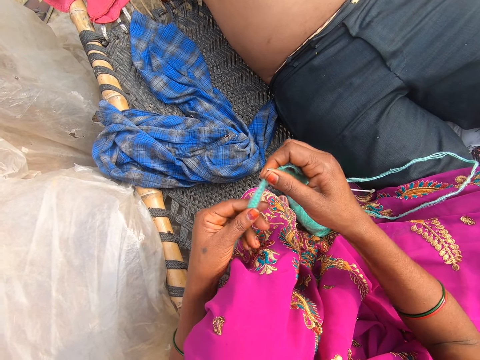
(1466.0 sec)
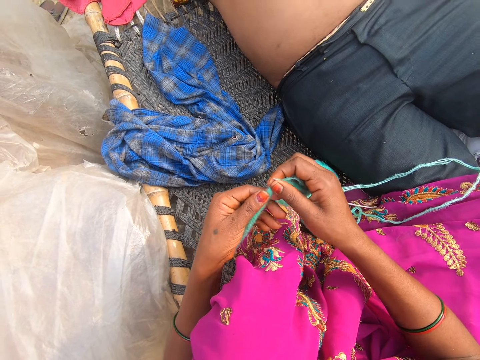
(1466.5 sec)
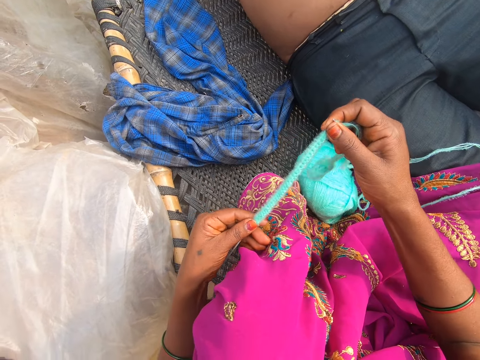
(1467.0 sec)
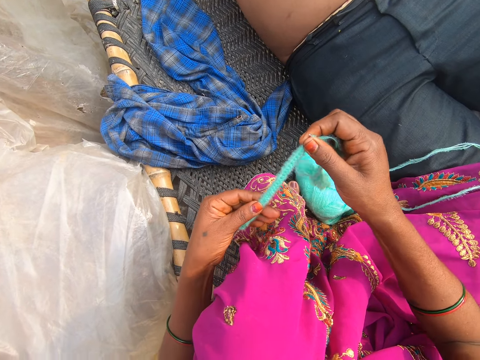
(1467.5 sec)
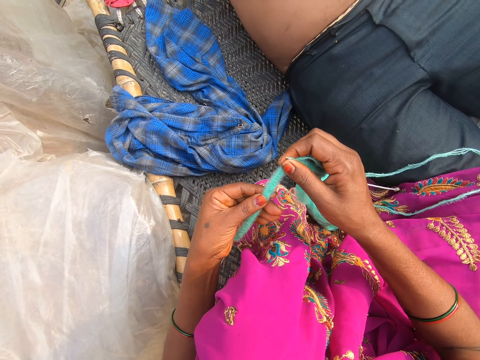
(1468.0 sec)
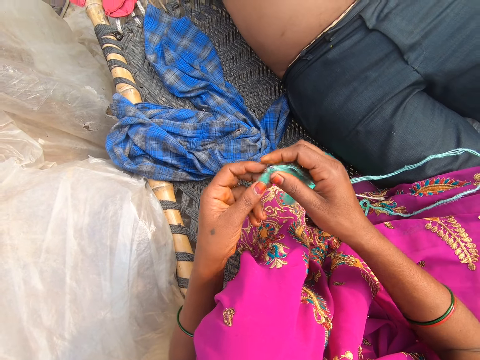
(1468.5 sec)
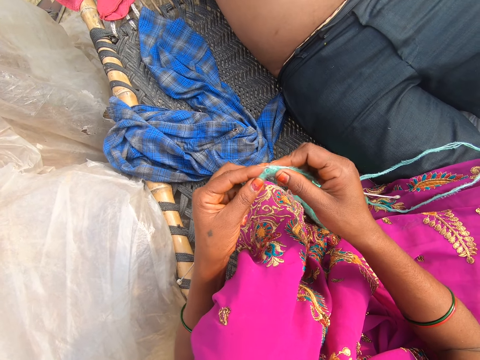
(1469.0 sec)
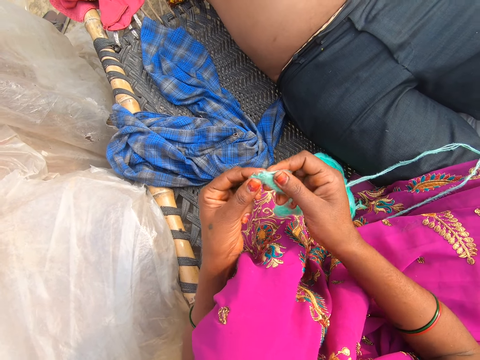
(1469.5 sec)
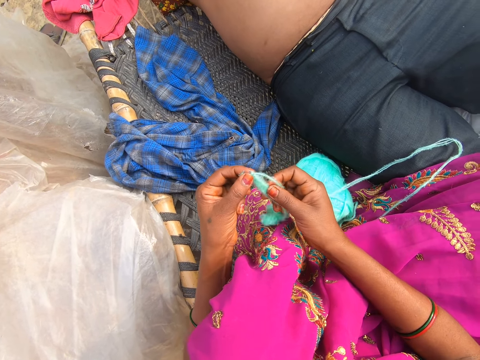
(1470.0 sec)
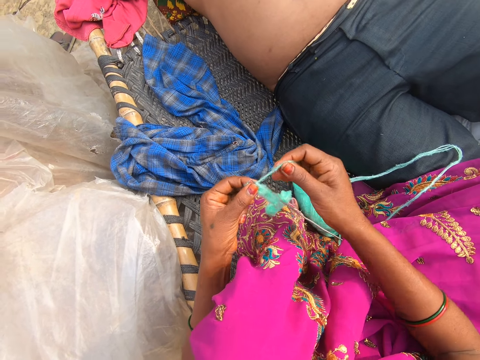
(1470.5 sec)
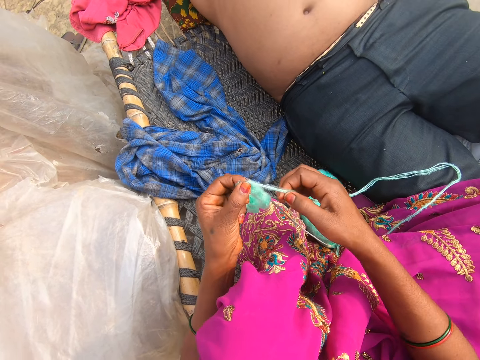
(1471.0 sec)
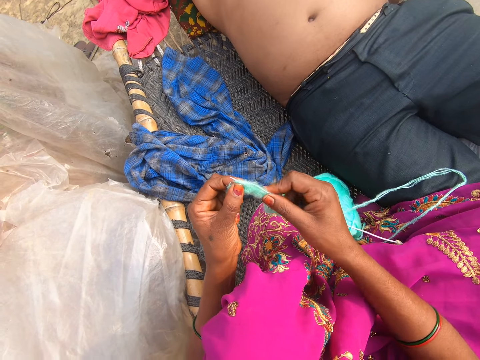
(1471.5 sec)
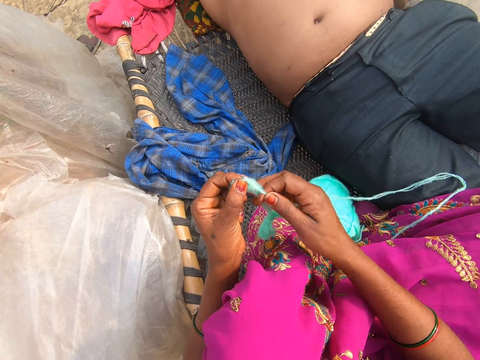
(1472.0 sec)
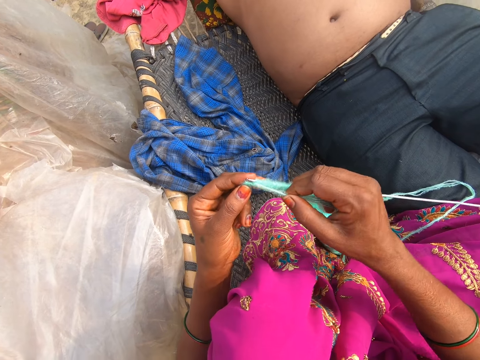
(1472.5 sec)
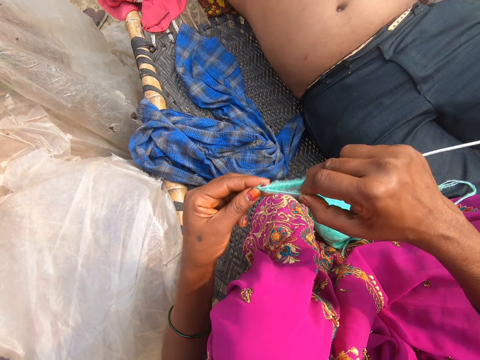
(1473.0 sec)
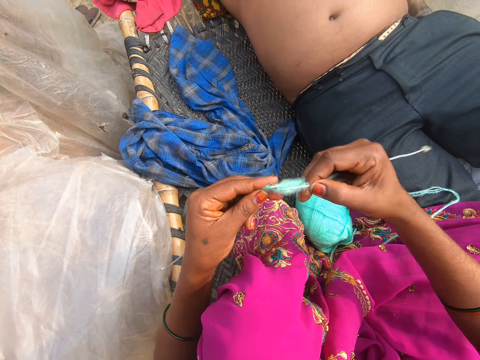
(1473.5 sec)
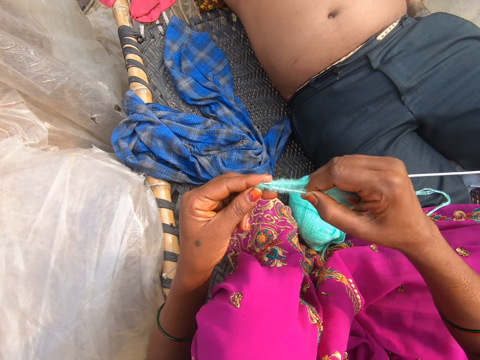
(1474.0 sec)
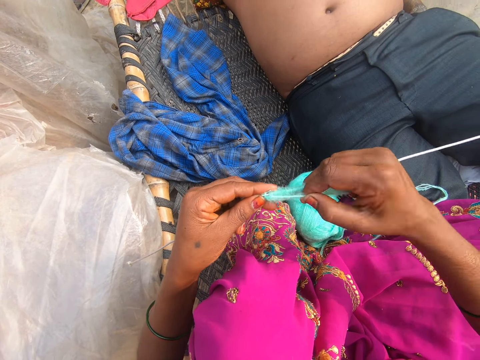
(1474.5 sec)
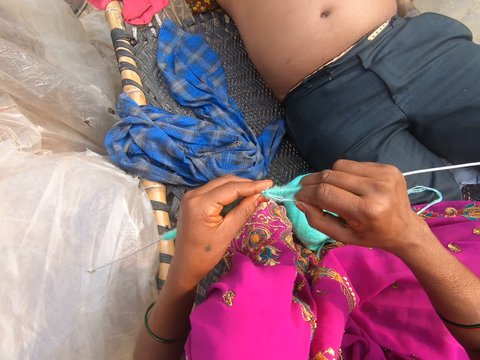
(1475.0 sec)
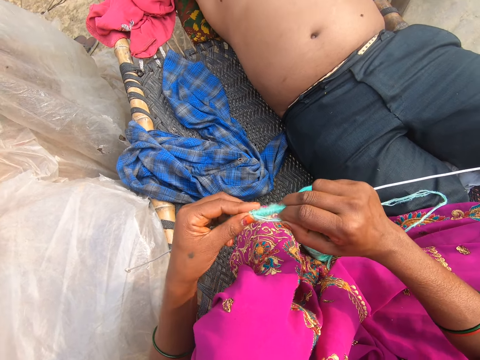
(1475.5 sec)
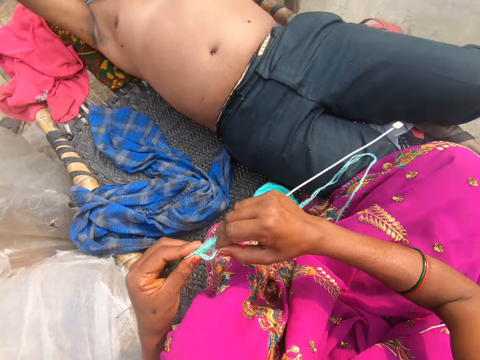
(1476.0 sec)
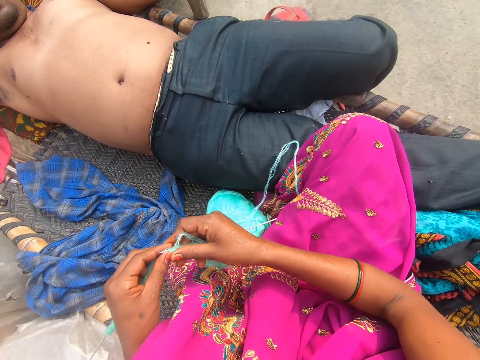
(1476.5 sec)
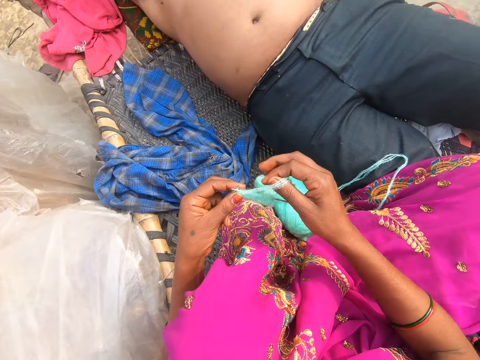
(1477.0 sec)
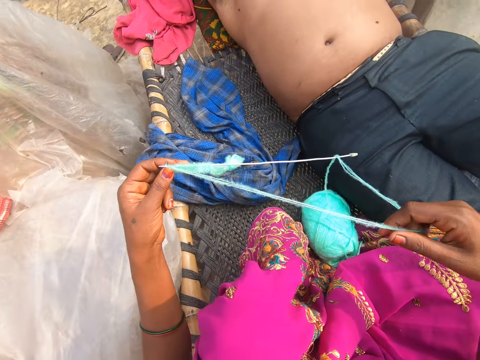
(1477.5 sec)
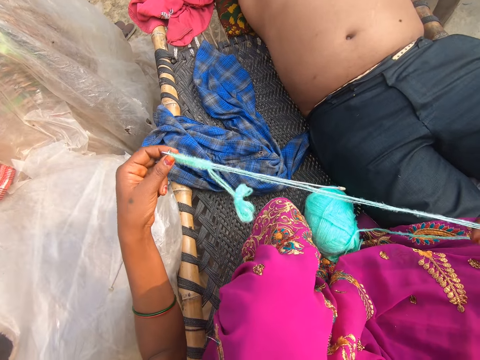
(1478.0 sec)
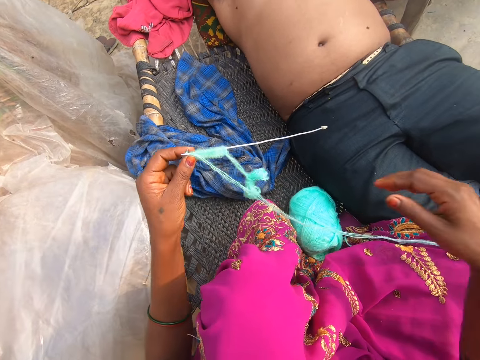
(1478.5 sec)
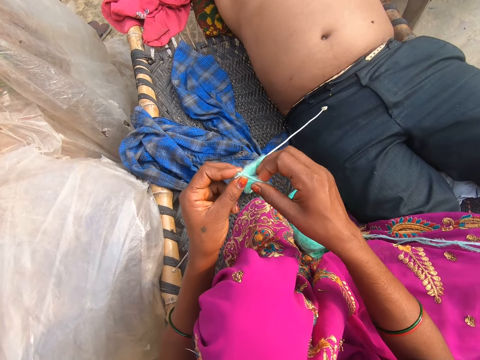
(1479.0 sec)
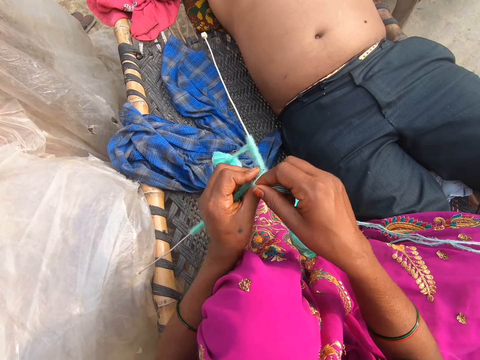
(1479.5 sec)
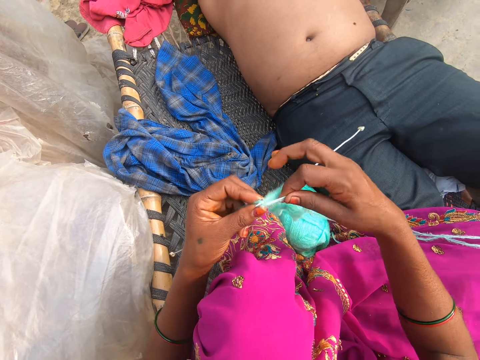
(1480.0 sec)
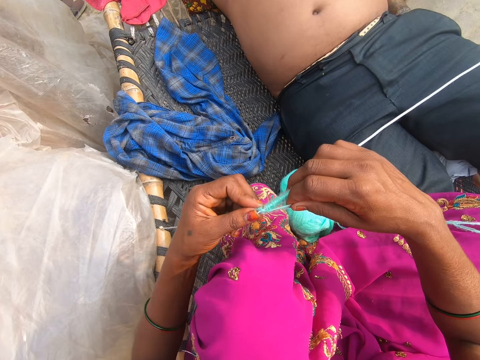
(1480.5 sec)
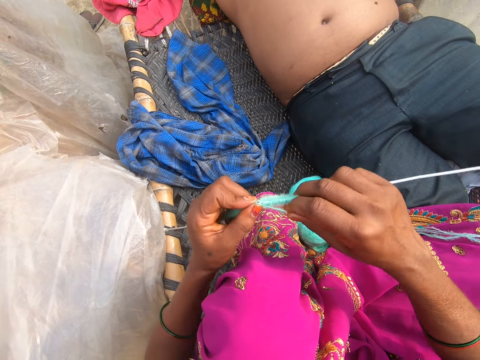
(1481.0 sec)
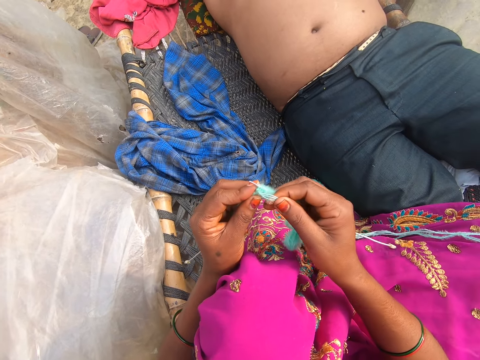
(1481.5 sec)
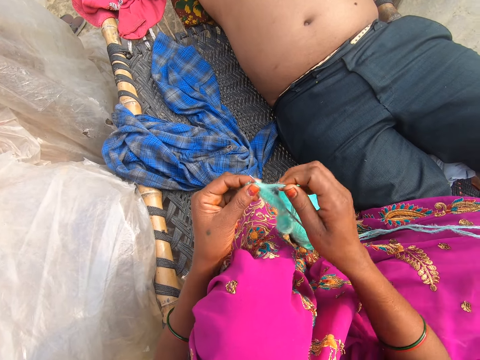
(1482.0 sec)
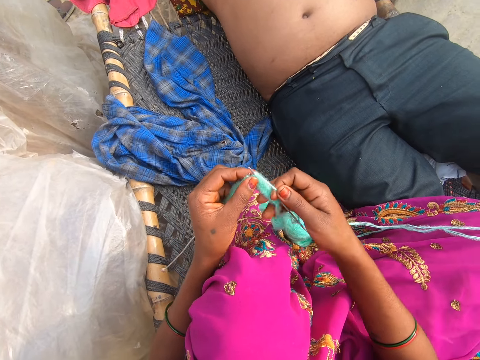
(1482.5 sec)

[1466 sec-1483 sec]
A man converses with the camera wearer. The camera wearer converses with the man. They pull the thread. They knit. They converse with the man.

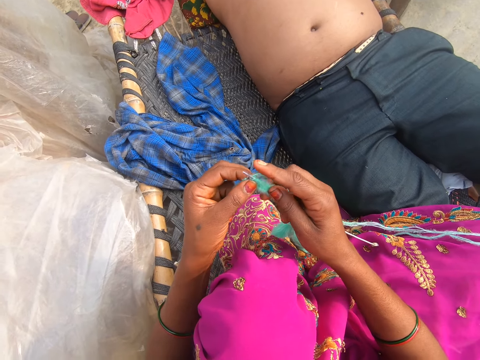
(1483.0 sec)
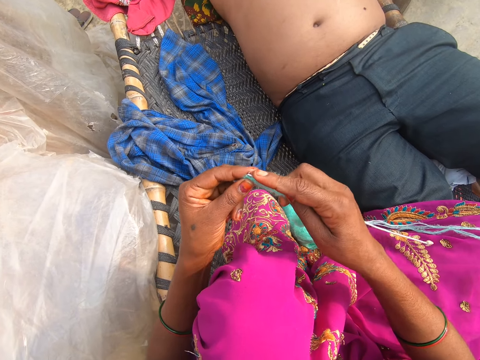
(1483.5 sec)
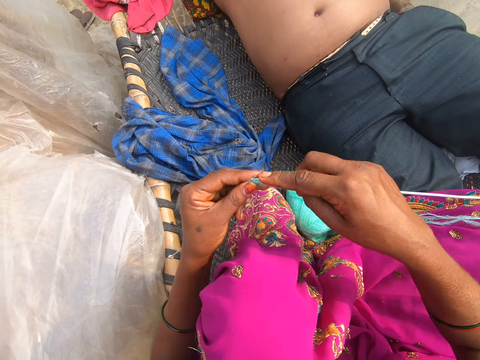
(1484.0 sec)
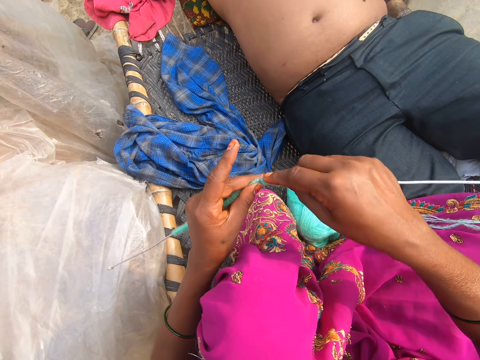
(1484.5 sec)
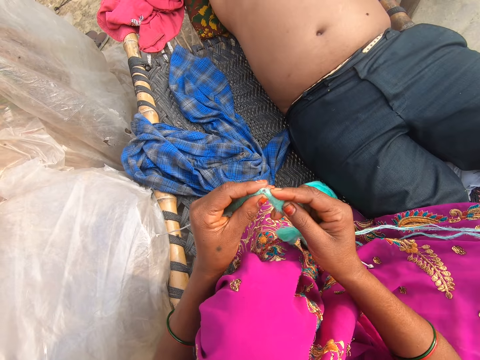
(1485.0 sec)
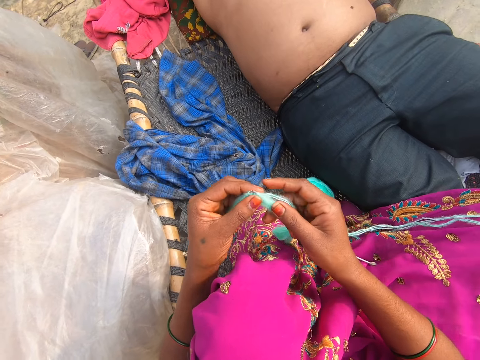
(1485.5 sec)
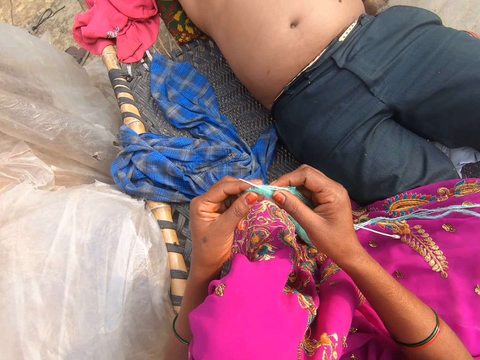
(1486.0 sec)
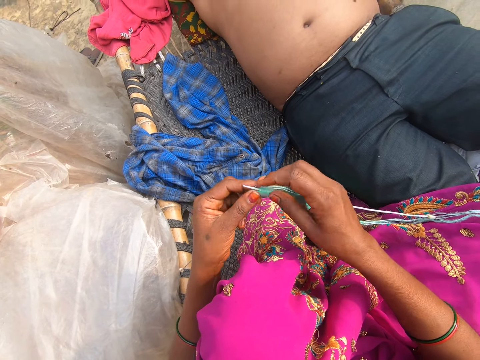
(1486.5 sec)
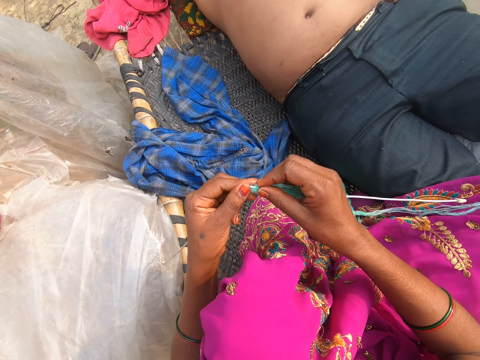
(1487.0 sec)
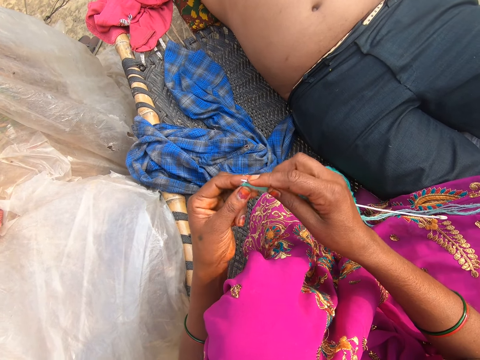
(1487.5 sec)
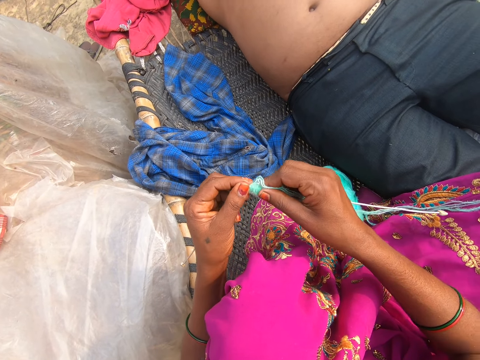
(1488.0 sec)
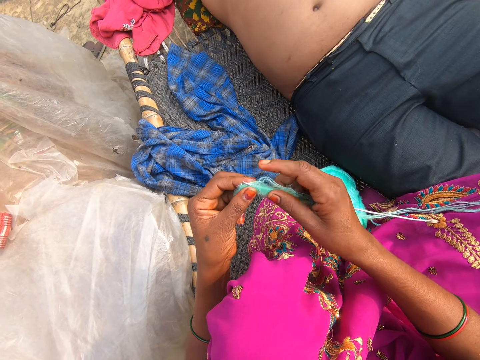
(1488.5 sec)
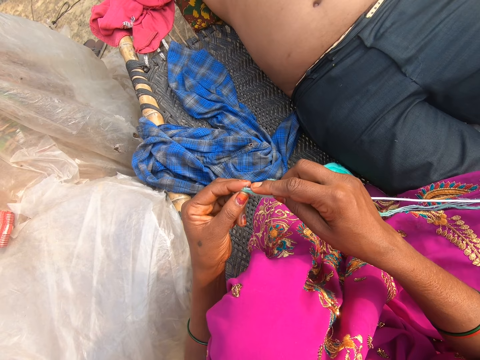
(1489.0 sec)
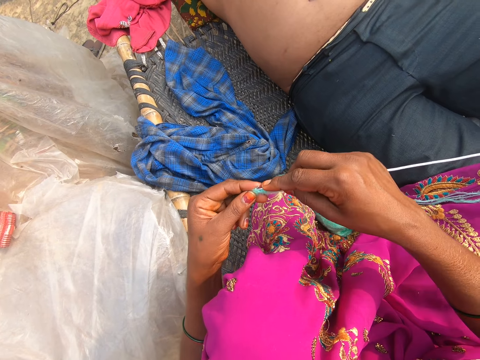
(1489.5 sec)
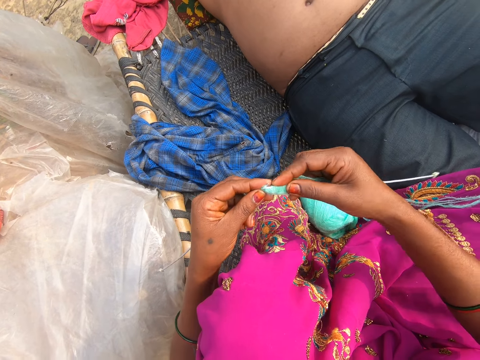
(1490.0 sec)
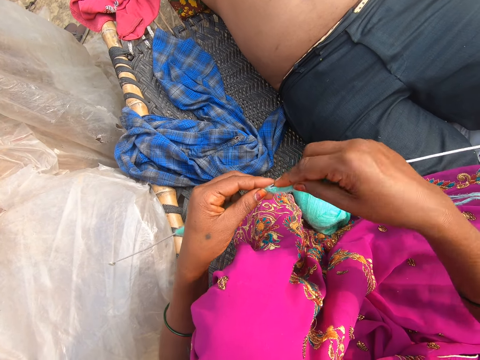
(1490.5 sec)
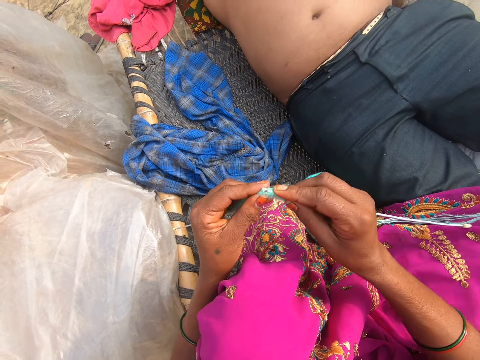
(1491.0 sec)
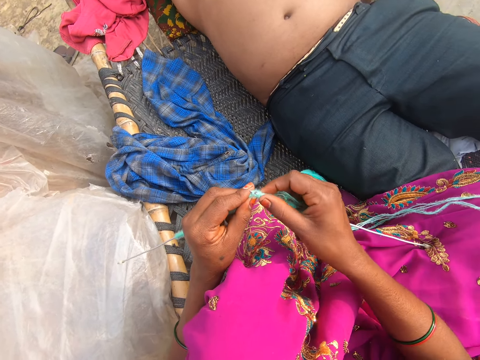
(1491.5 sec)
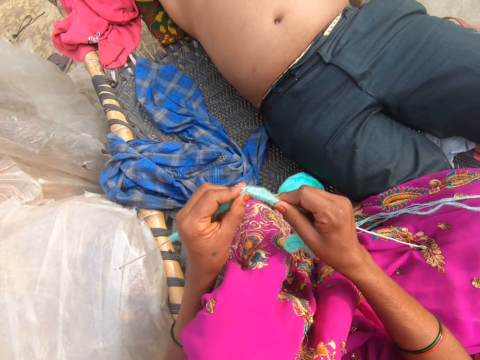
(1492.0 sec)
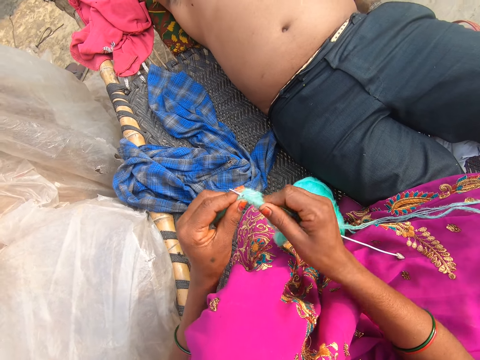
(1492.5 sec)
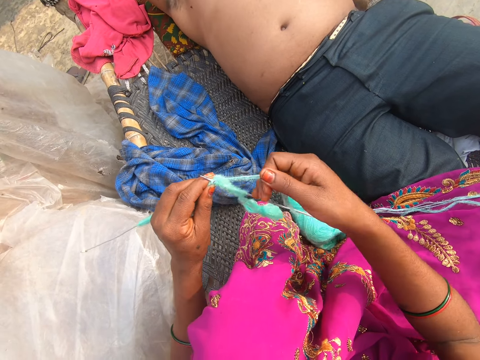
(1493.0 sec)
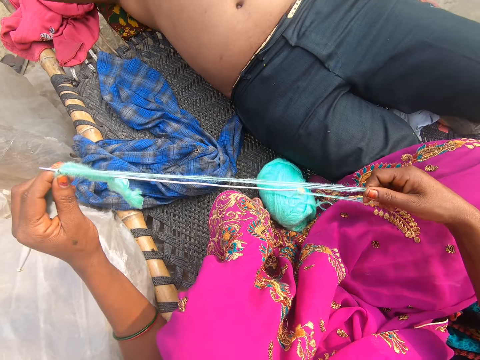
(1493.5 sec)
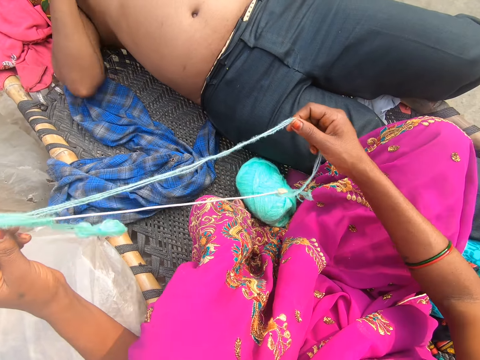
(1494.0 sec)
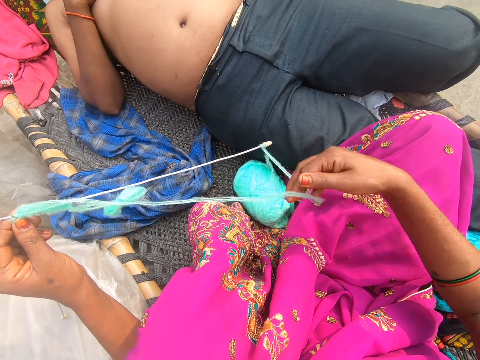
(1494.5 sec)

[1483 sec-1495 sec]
The camera wearer knits. A man converses with the camera wearer. The camera wearer converses with the man. They knit. They converse with the man. They knit. They pull the thread.
